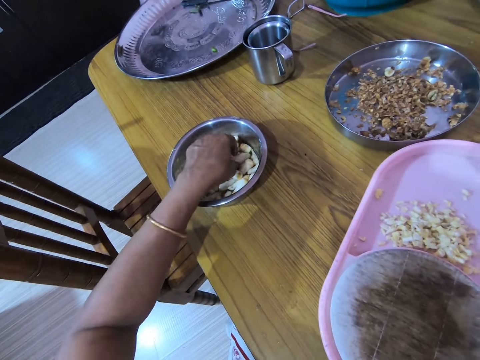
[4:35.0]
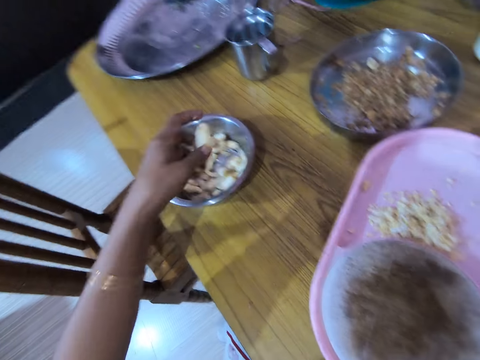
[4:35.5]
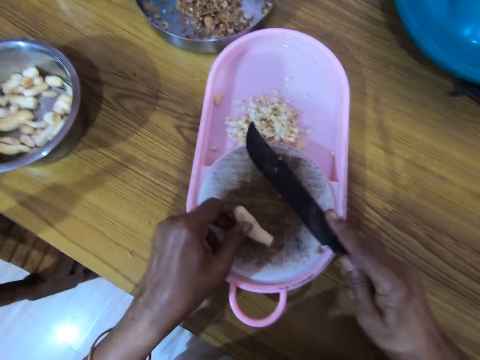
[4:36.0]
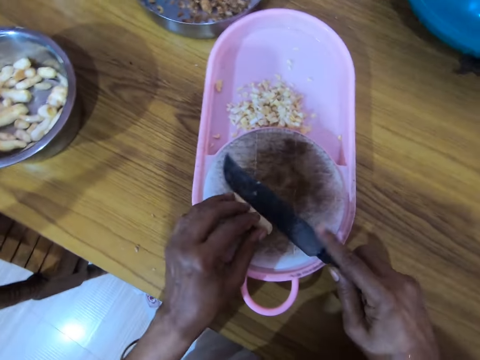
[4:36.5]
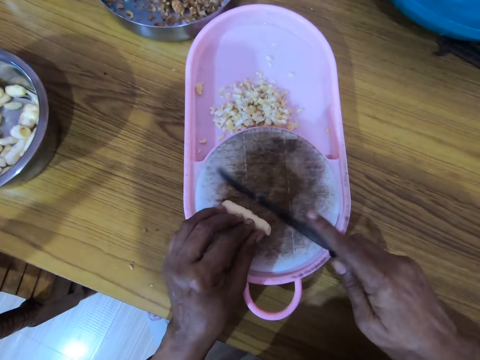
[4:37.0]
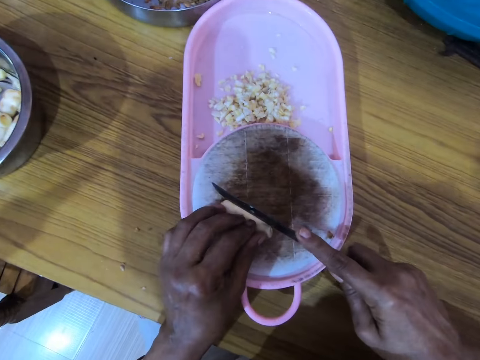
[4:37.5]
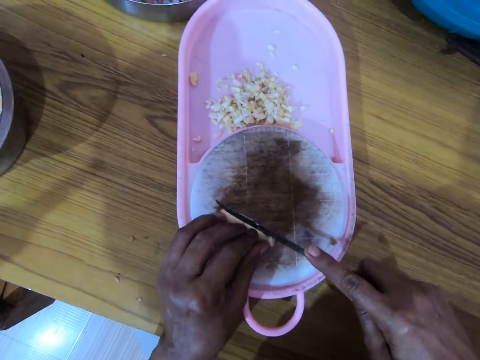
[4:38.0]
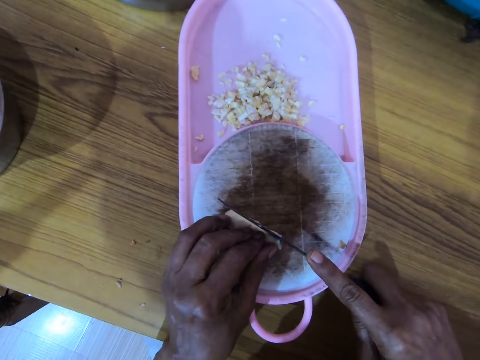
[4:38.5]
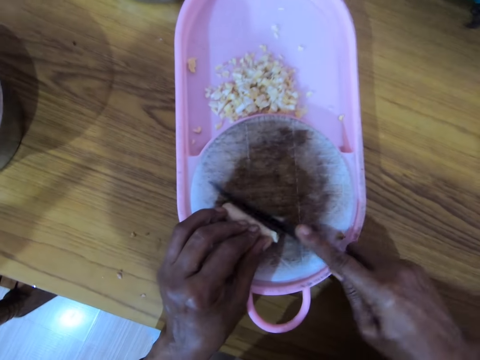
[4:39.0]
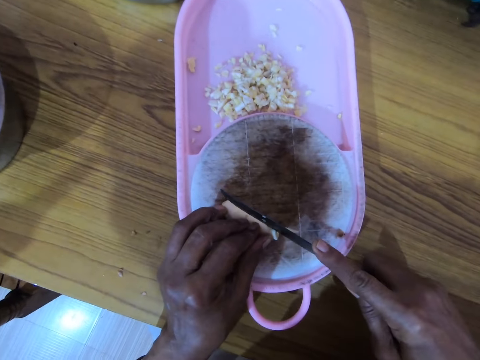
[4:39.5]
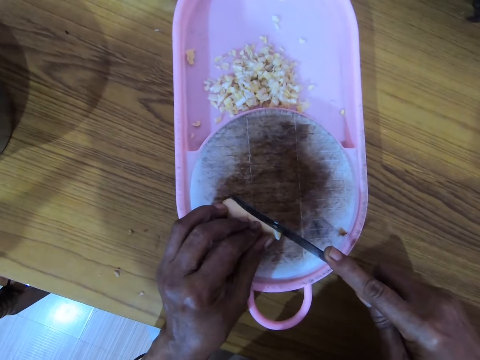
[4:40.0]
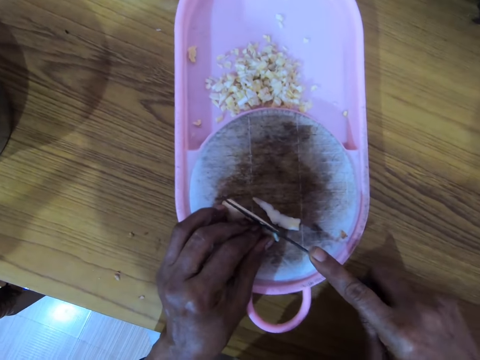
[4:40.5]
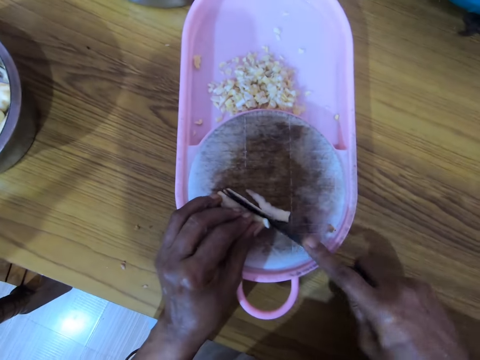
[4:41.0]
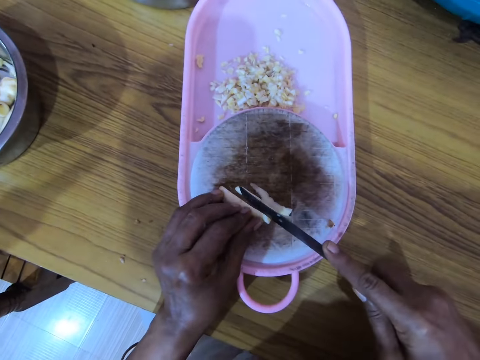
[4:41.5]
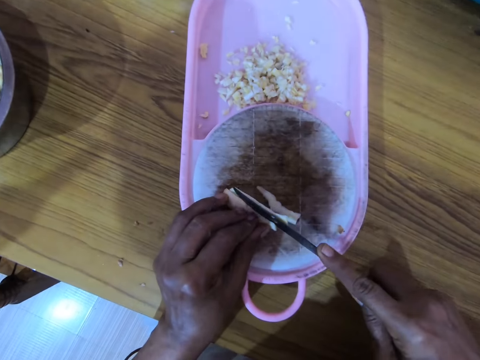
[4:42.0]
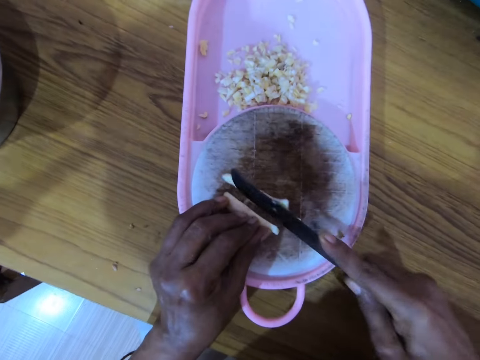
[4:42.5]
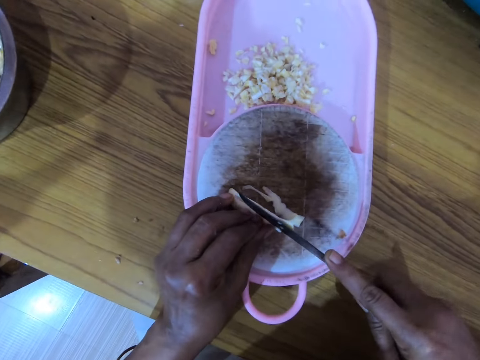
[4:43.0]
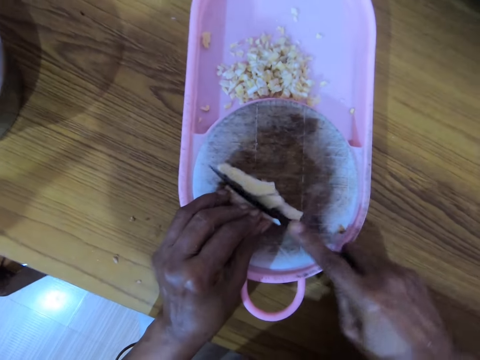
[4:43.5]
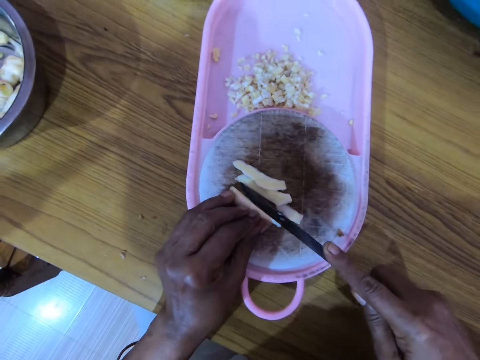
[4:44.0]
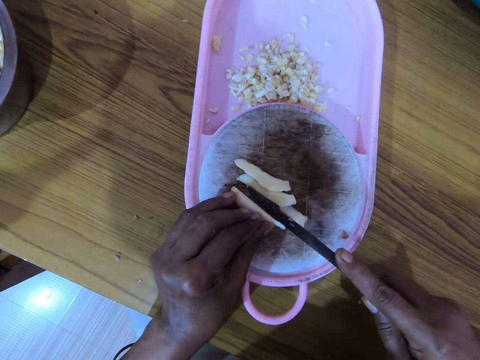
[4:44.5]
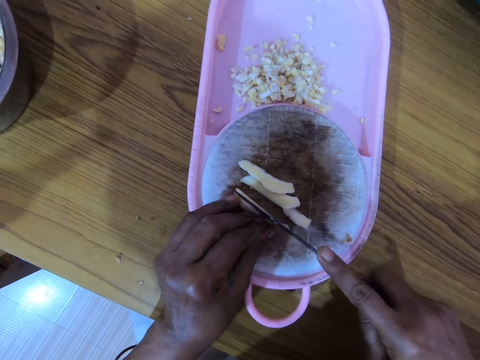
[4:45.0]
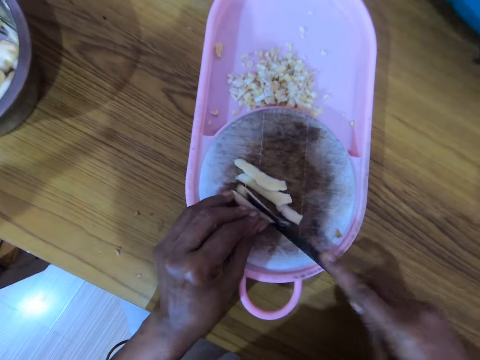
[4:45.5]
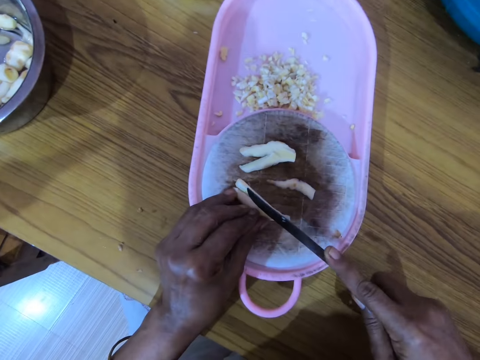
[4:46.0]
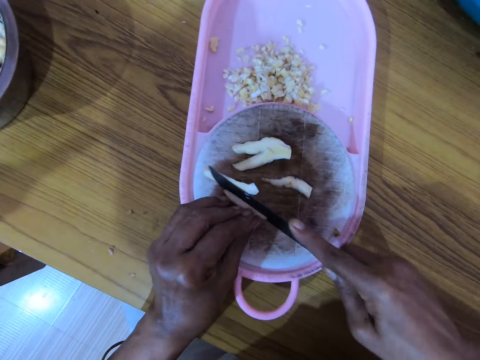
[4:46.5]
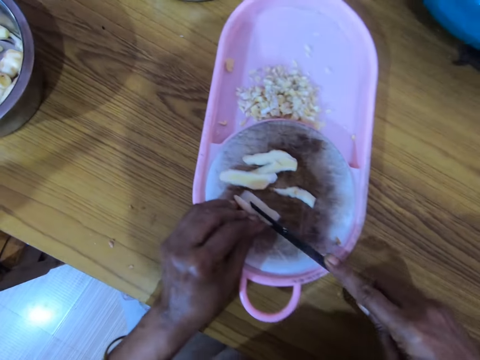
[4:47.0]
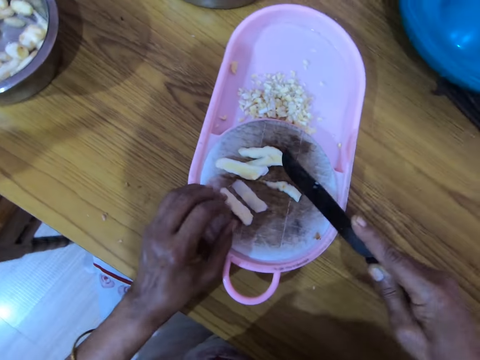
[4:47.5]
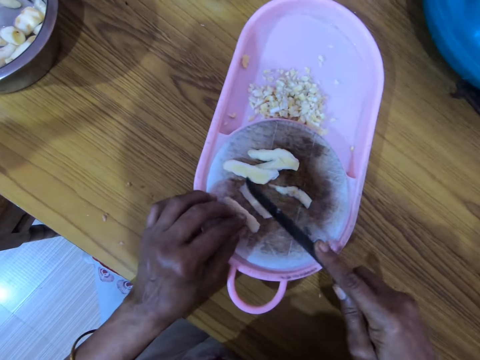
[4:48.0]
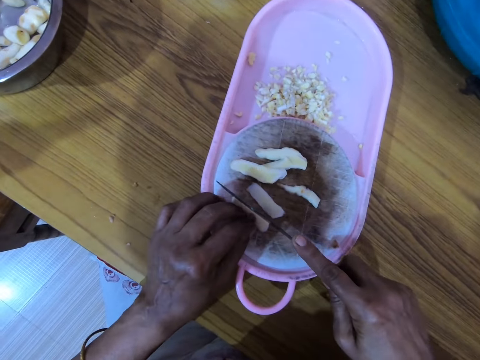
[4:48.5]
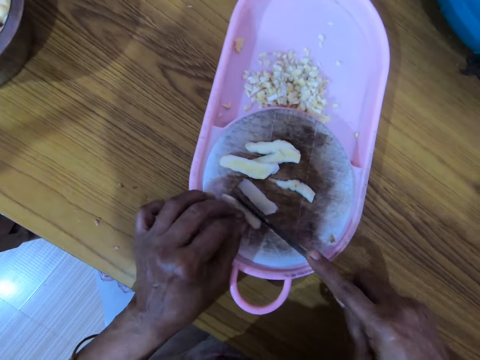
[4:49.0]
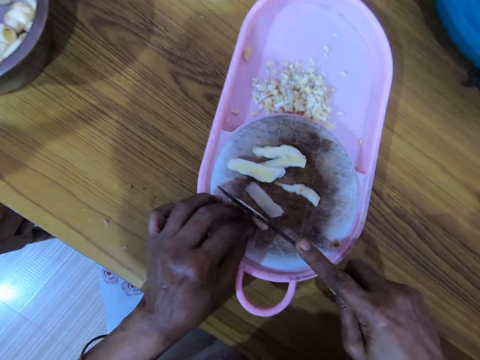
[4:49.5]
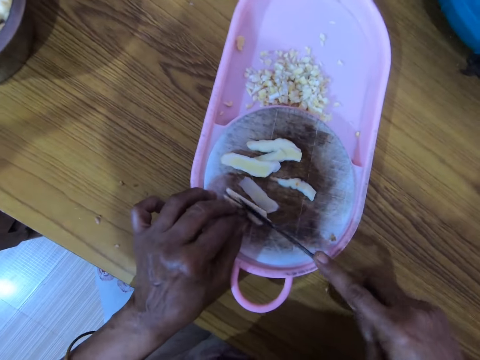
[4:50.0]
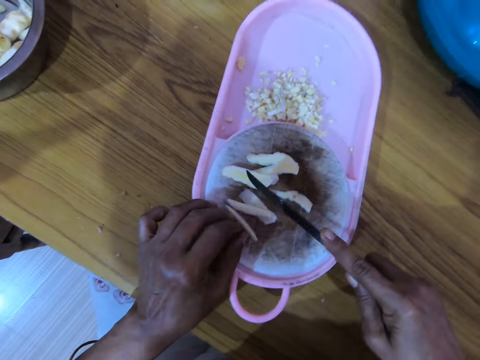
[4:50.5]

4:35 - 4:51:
The camera wearer picks up a nut with the left hand. They drop the nut on the chopping board. They hold something with the left hand. They cut the nut with a knife. They turn a ginger and chop the ginger.

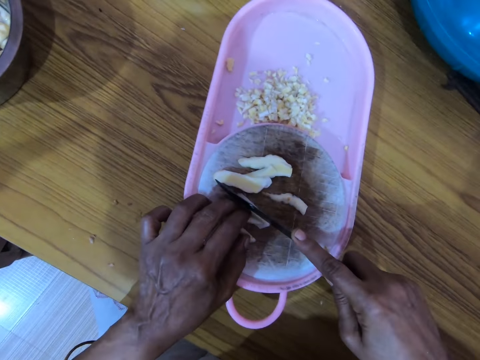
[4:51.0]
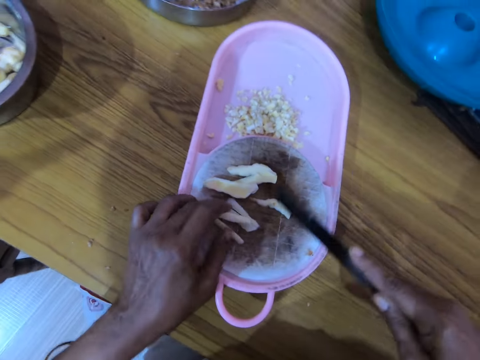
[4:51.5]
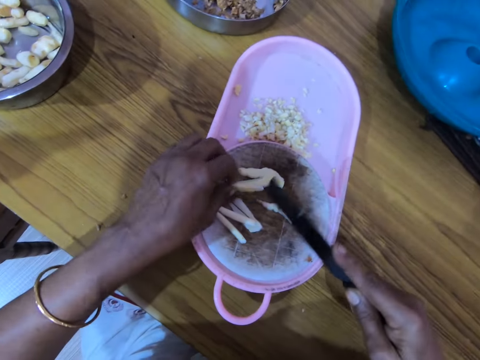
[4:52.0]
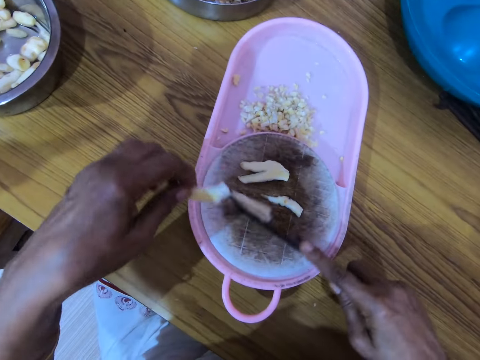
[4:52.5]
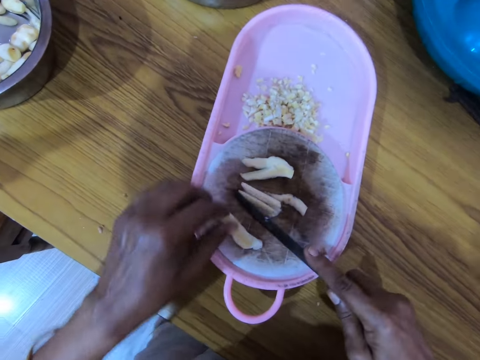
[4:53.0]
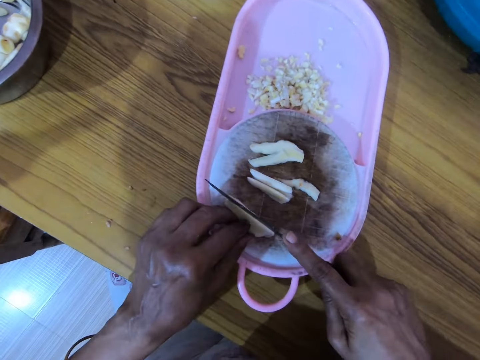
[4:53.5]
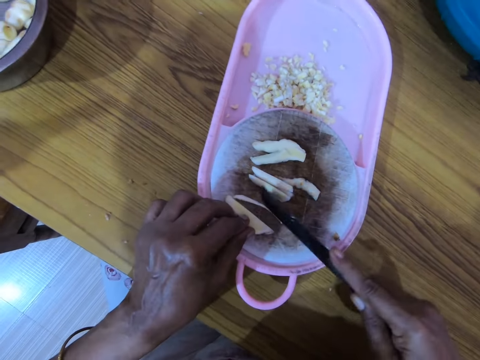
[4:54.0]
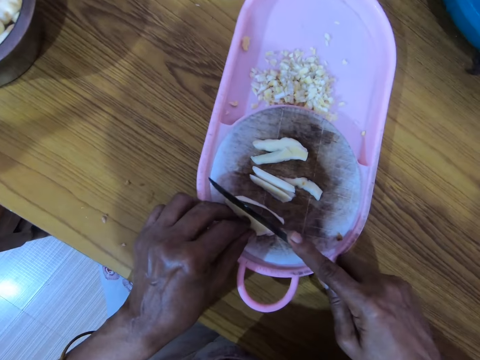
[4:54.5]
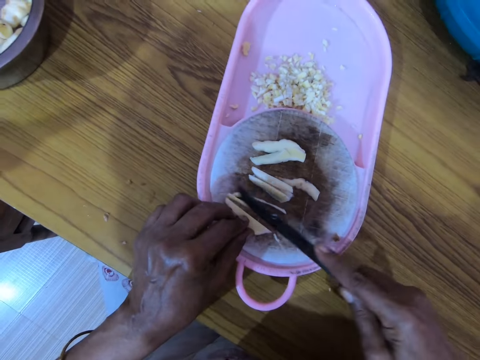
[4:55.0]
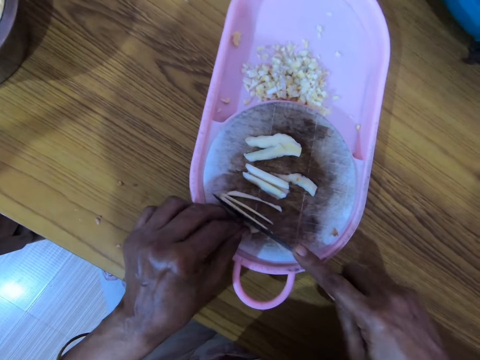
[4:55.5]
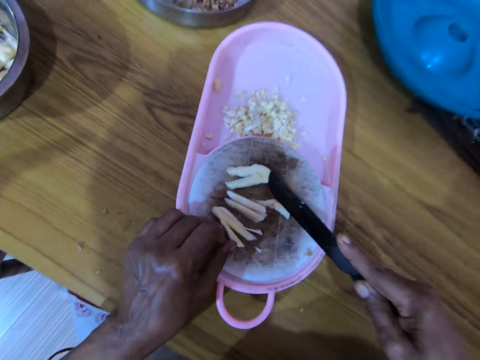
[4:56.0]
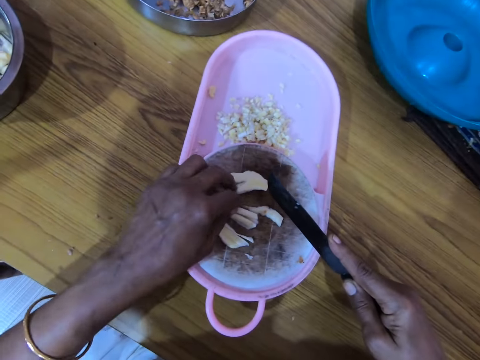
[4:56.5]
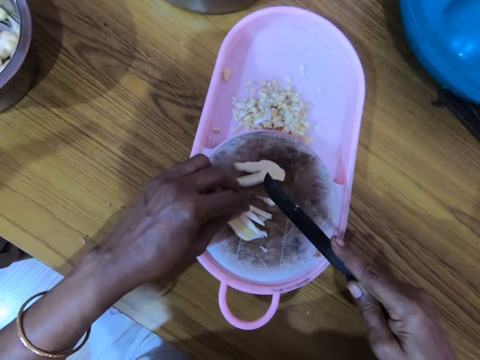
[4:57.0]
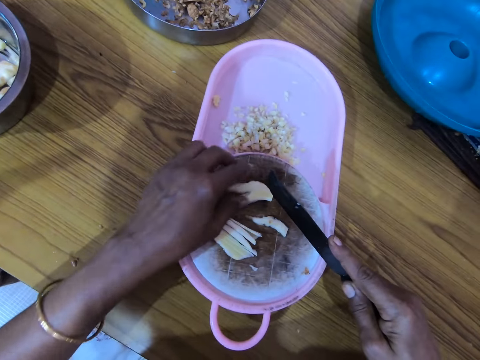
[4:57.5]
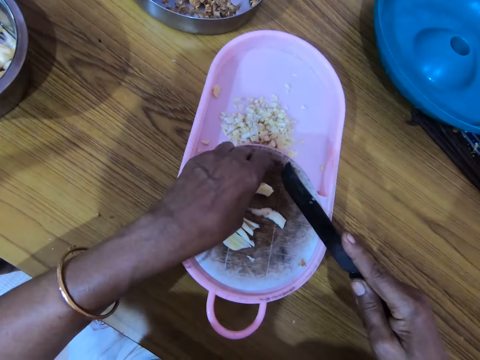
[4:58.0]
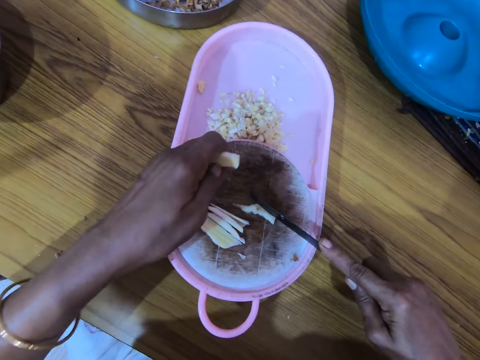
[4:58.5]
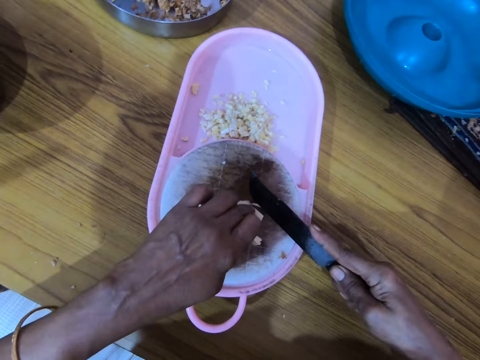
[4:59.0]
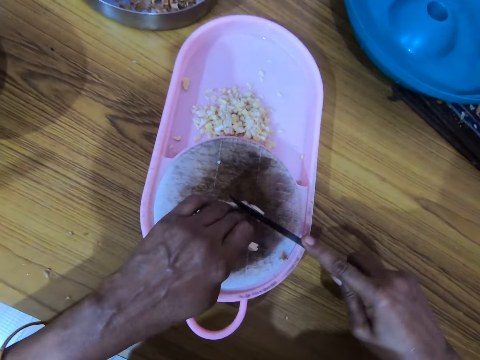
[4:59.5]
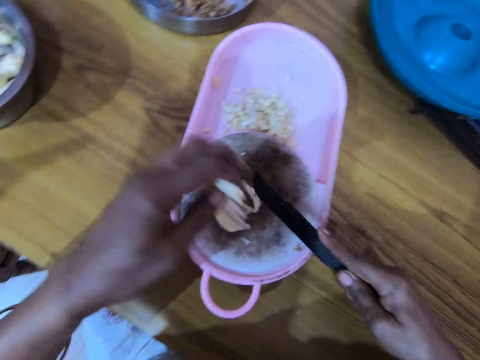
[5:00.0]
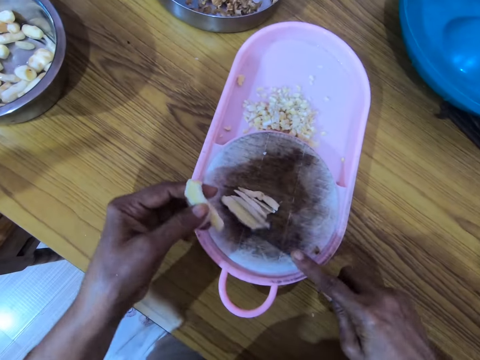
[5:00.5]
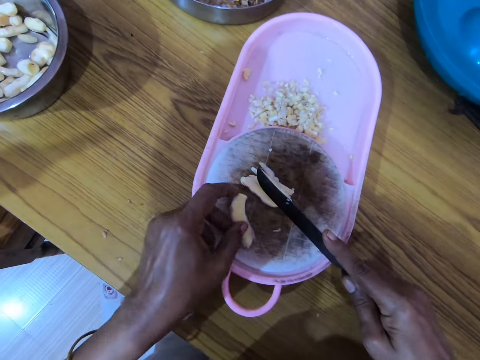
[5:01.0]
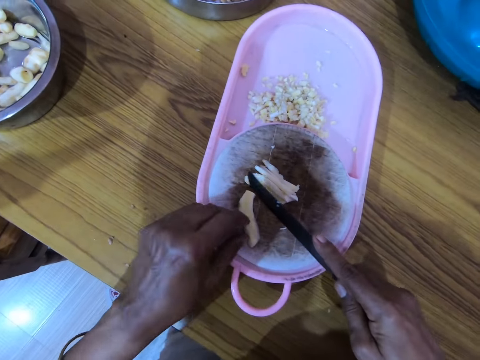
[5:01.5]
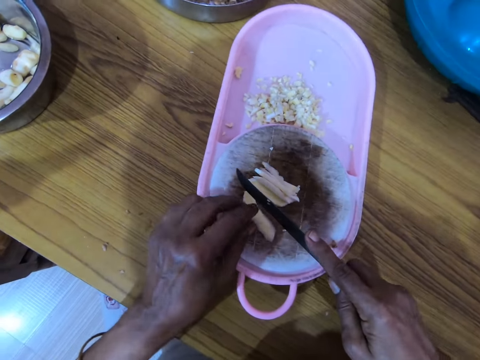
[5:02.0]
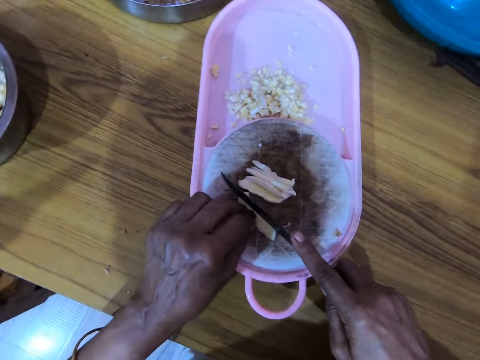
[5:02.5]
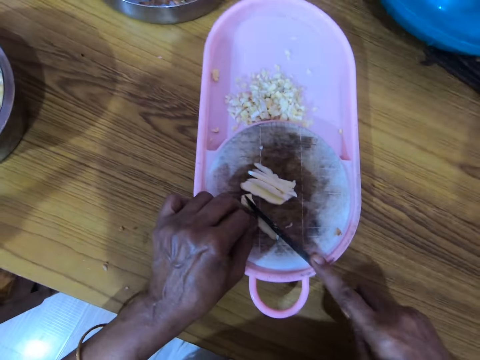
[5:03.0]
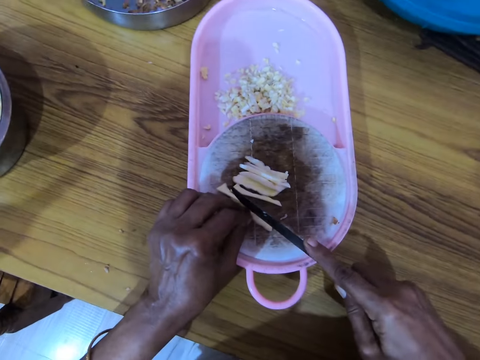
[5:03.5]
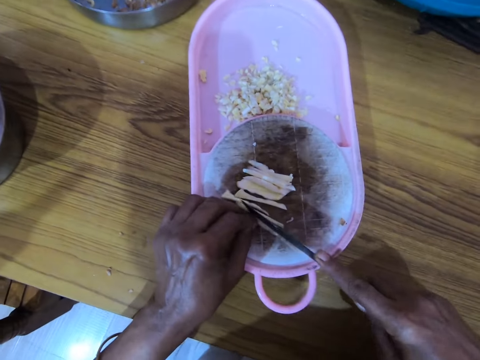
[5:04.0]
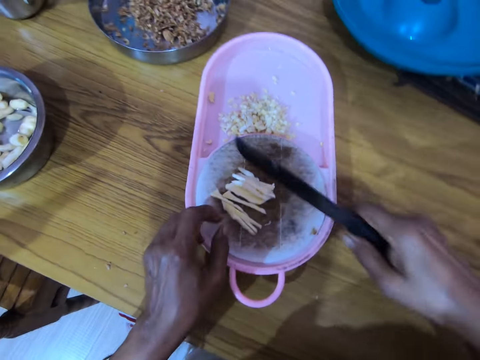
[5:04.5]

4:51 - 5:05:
The camera wearer picks a nut or ginger with his left hand. He pushes aside the nuts with the knife with his right hand. He places the ginger on a chopping board. He cuts the nut with the knife with his right hand. He touches the gingers. He adjusts the nut with his left hand. He picks the nut with his left hand. He places a hand on the ginger. He cuts the nut with the knife with his right hand. He places the ginger on the chopping board. He pushes aside the nuts with the knife with his right hand. He moves the ginger with a hand. He puts down the nut with his left hand. He cuts the nut with the knife with his right hand.
